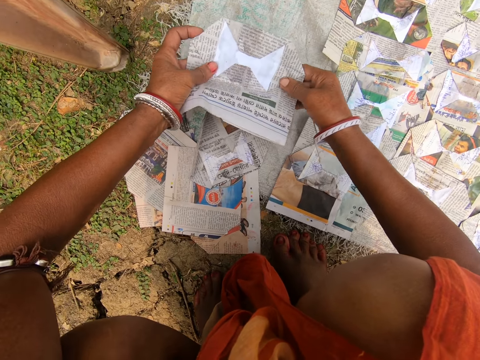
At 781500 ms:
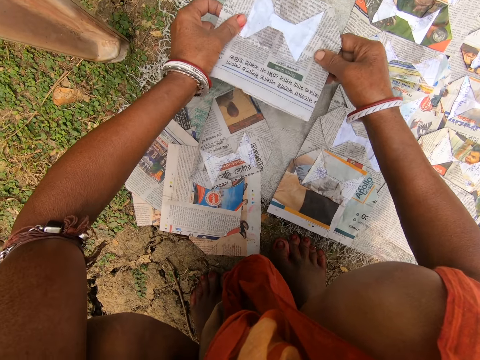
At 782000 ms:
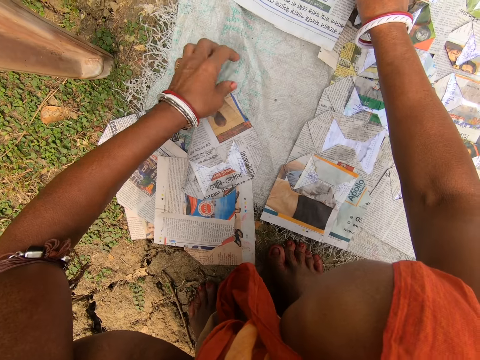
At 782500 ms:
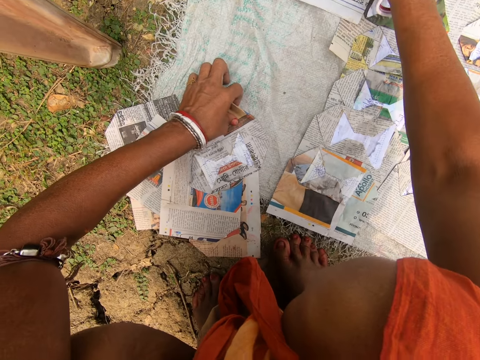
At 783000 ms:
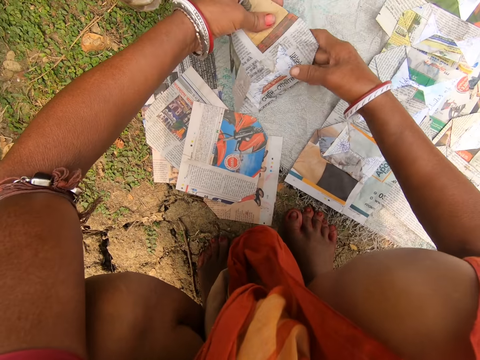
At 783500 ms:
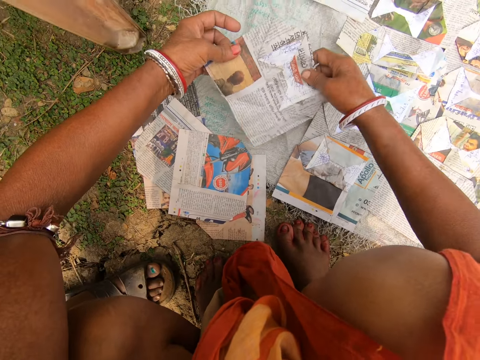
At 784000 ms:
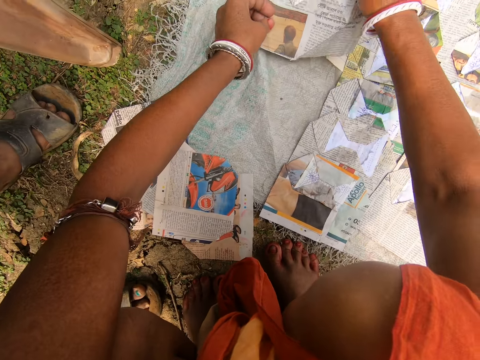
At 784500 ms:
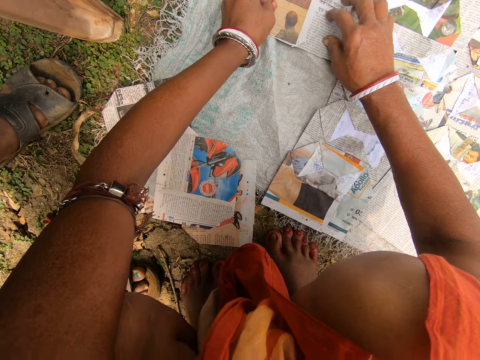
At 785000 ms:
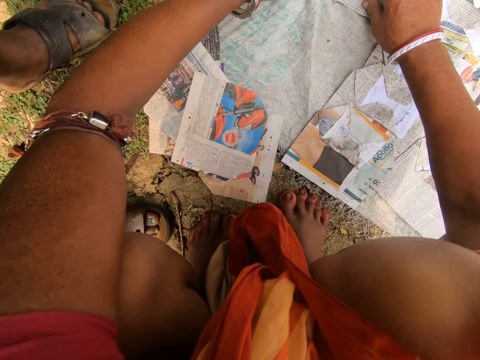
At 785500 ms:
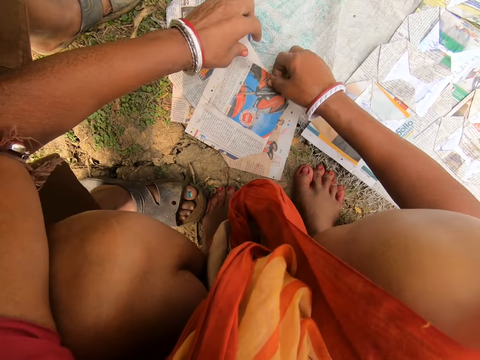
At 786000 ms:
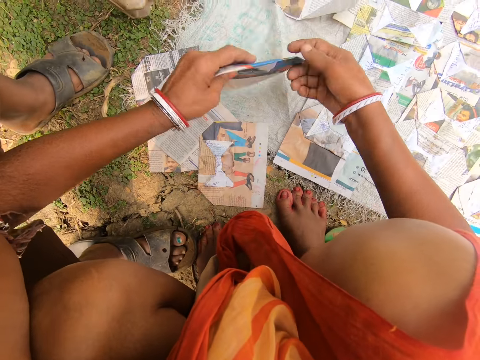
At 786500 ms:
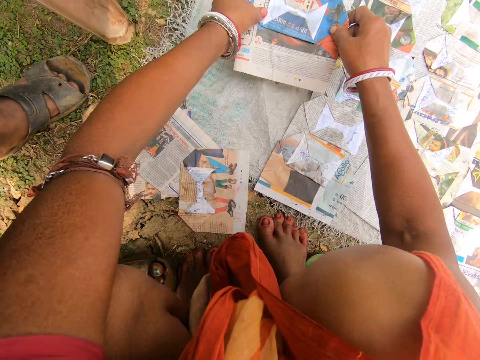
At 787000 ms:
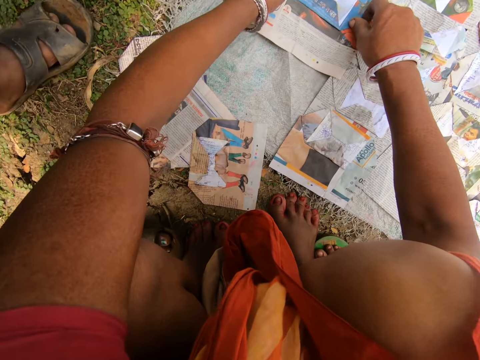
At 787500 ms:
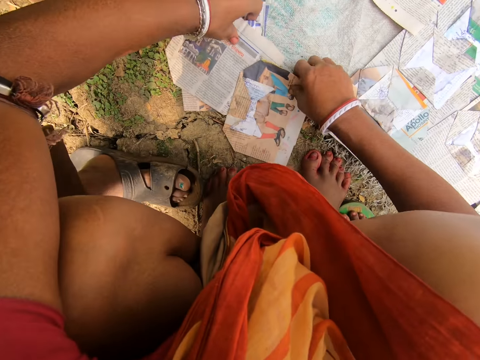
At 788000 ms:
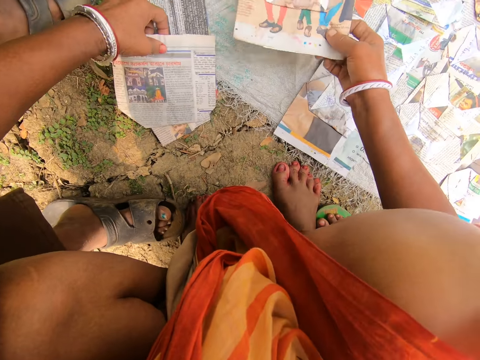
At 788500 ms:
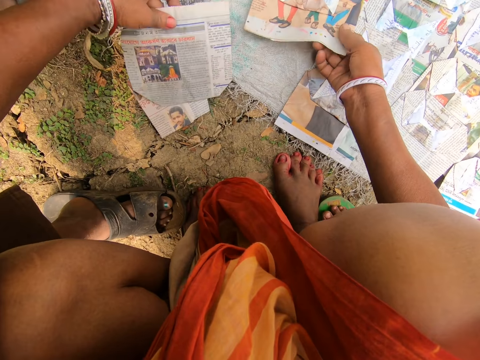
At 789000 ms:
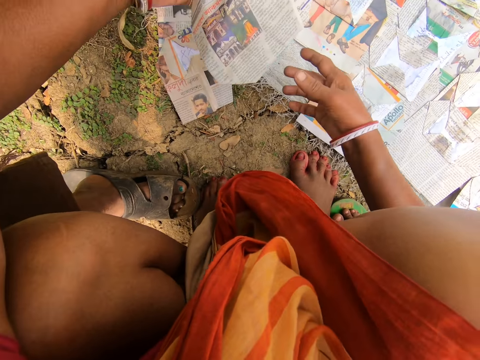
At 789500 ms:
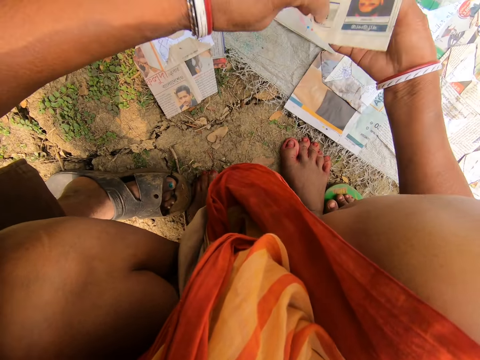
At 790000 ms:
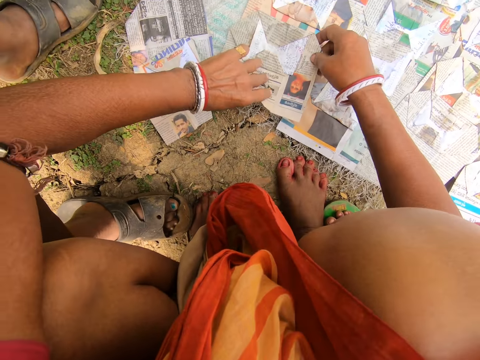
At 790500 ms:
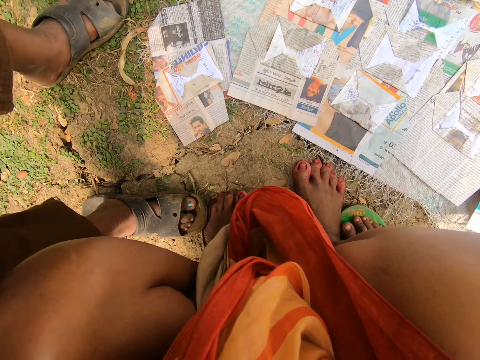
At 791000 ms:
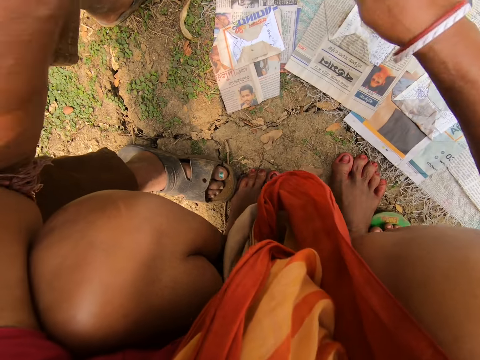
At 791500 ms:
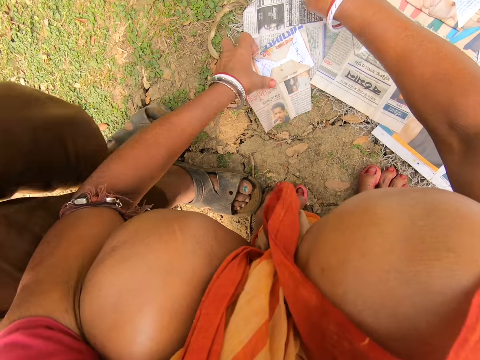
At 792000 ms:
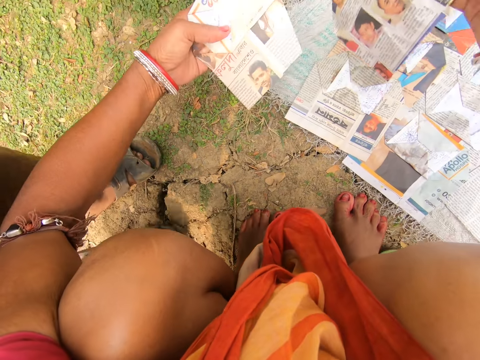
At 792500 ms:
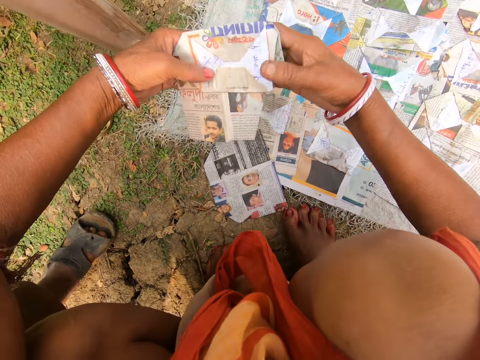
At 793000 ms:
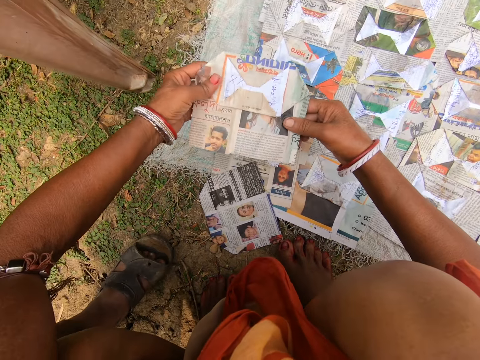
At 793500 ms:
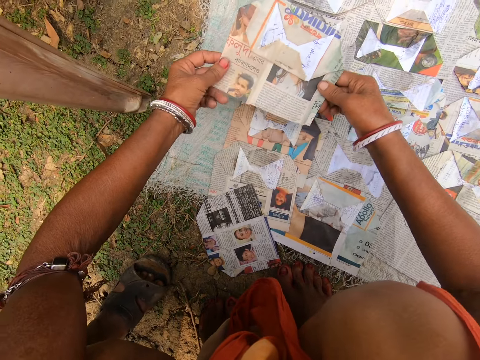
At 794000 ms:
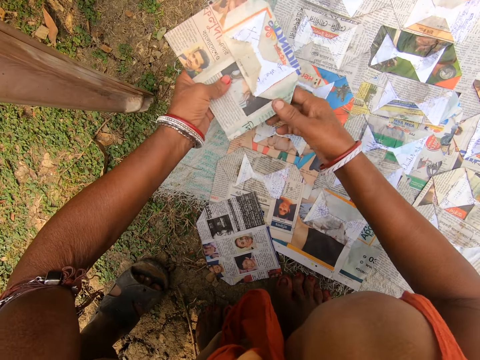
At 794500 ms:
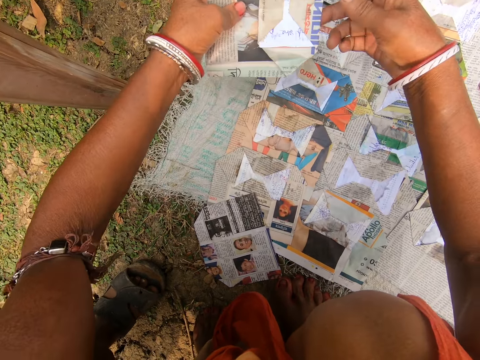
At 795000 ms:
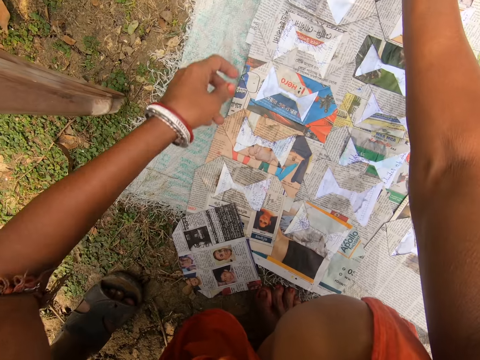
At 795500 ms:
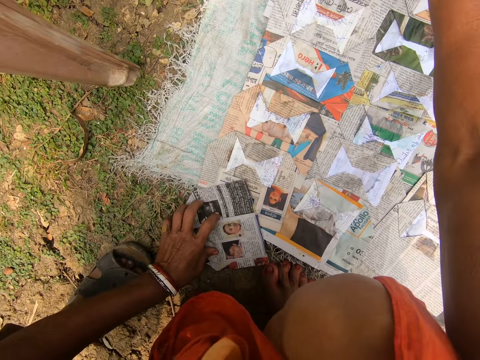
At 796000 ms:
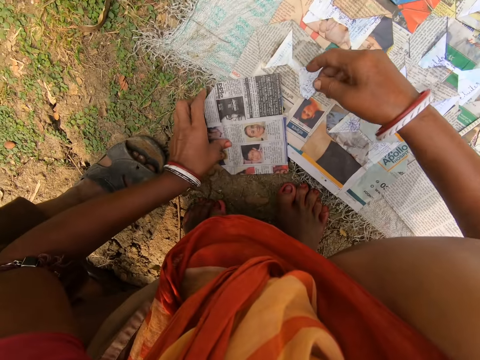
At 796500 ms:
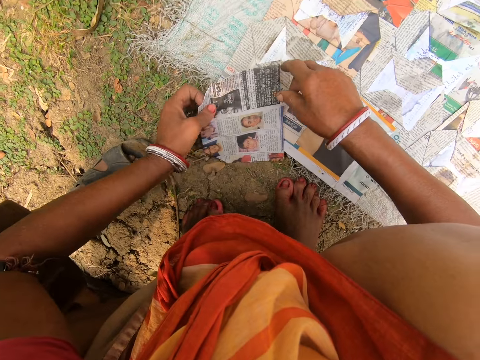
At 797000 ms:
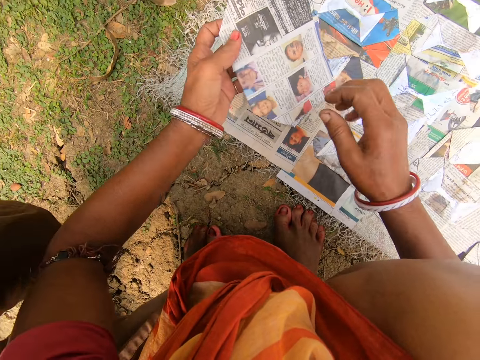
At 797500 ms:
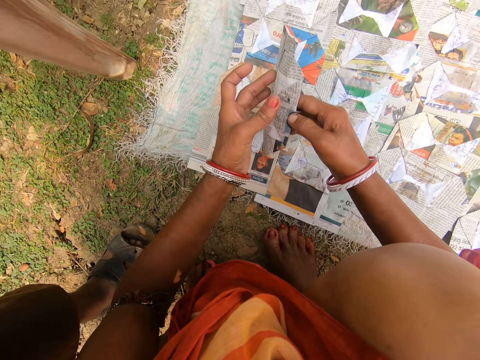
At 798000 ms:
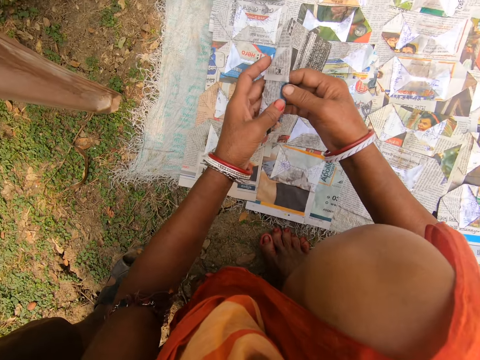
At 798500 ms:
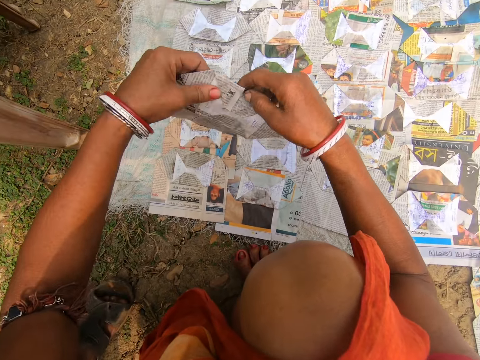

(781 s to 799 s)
The camera wearer places the magazine on the sack. They pick up the magazine. They look at the magazine. They interact with a child. They pick up the magazine. They look at the magazine. They place the magazine on the sack. They pick up the magazine. They place the magazine on the sack. They pick up the magazine. They place the magazine on the sack. They look at the magazine. They place the magazine on the sack. They lift both hands. They pick up the magazine. They look at the magazine. They place the magazine on the sack. They pick up the magazine. They look at the magazine.

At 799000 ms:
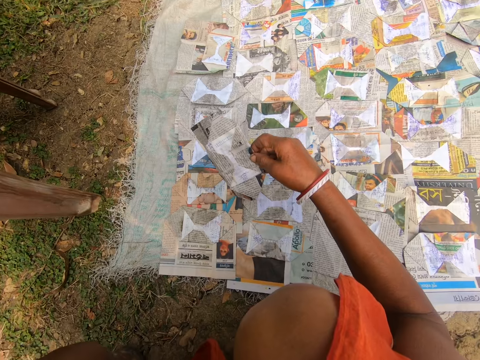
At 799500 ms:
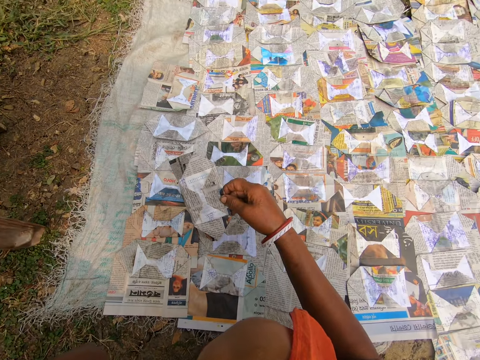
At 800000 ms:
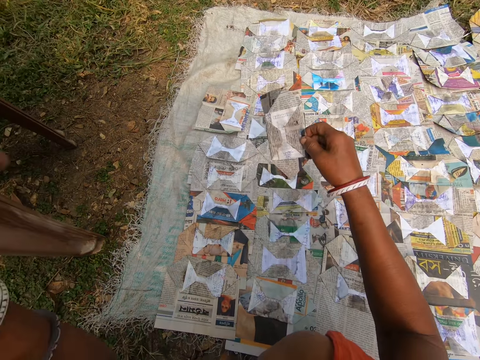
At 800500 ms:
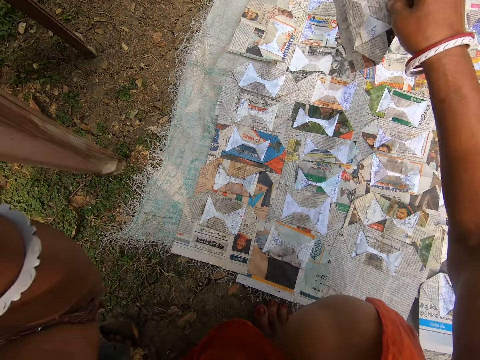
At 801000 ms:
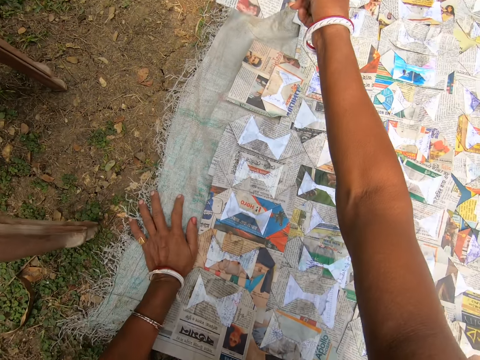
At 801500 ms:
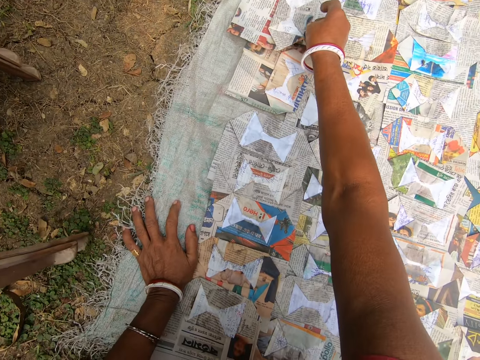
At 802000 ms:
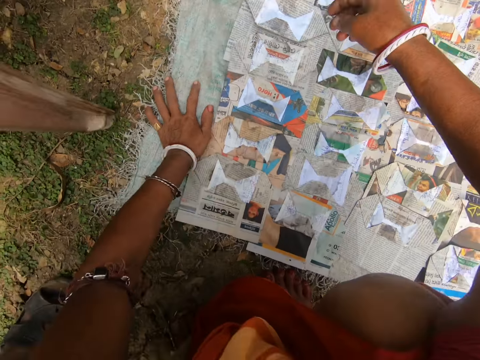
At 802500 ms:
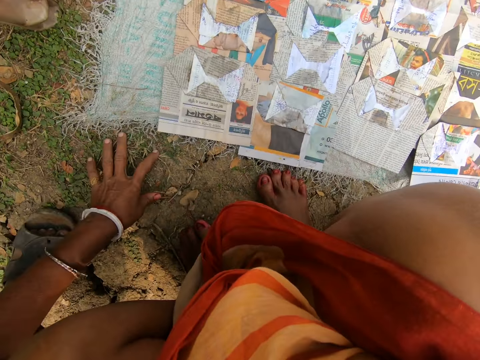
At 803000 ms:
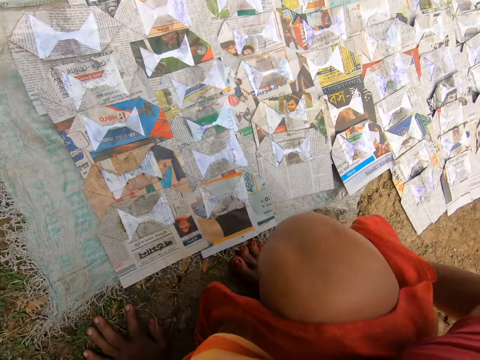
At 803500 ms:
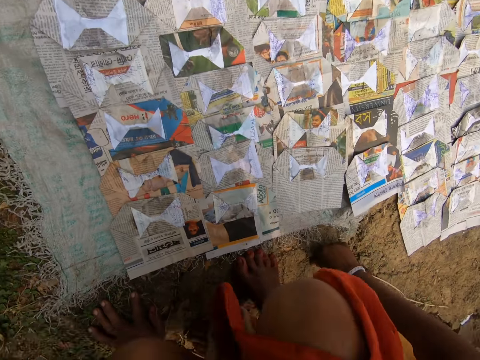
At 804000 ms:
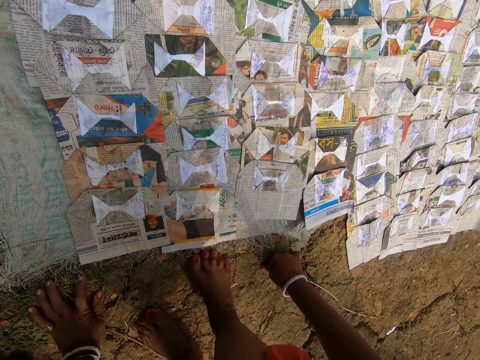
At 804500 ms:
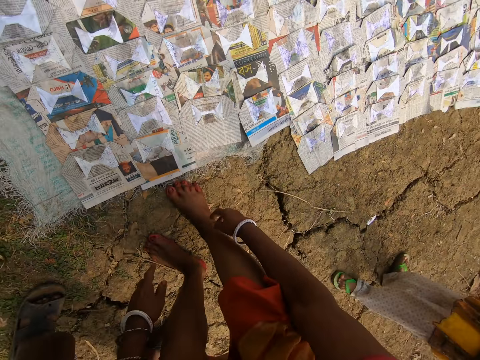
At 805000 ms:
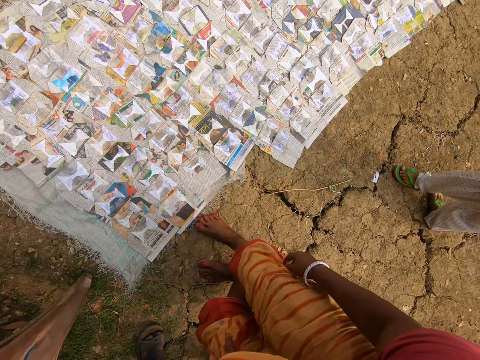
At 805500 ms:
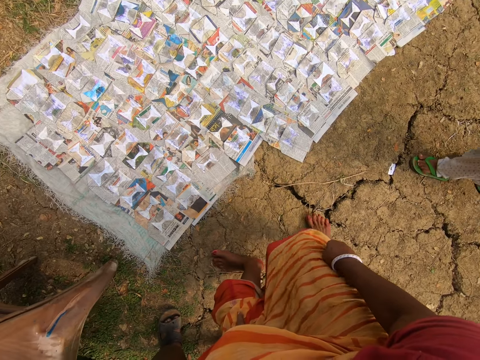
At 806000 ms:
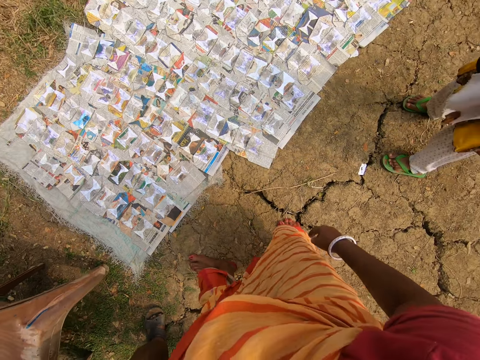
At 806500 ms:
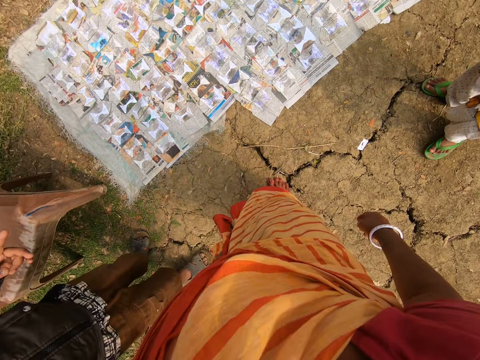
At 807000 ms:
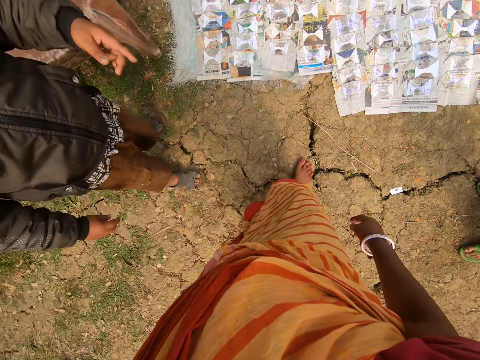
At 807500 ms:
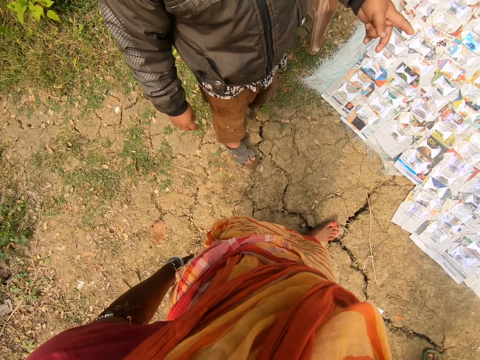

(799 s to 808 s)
The camera wearer looks around. They place the magazine on the sack. They look around. They stand up. They interact with children. They look around. They make a step. They look around.
